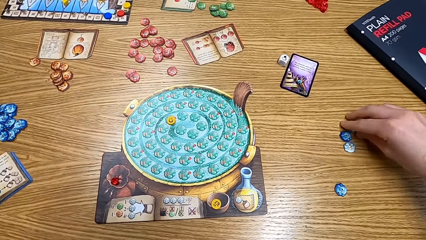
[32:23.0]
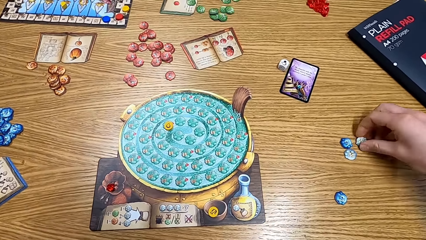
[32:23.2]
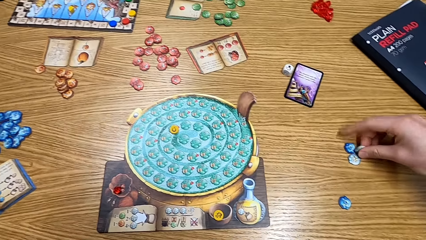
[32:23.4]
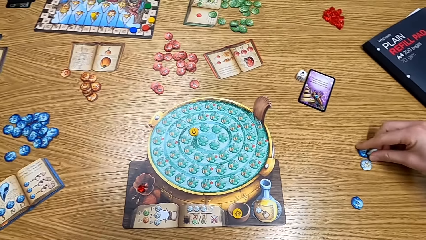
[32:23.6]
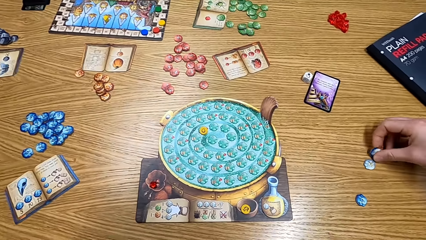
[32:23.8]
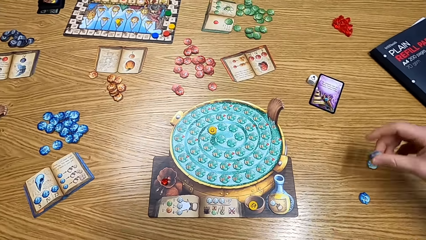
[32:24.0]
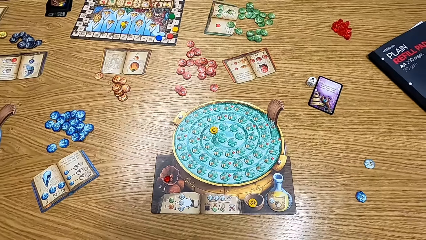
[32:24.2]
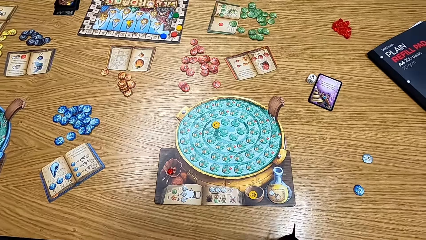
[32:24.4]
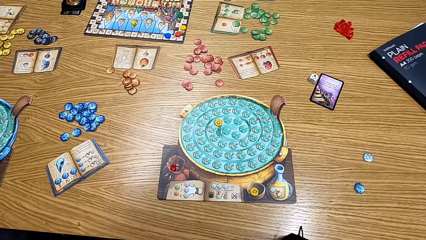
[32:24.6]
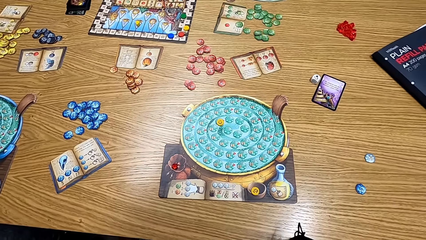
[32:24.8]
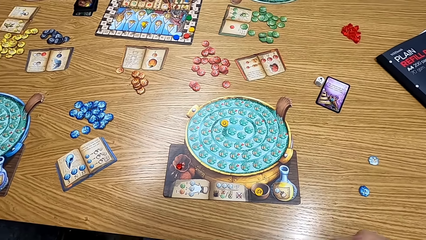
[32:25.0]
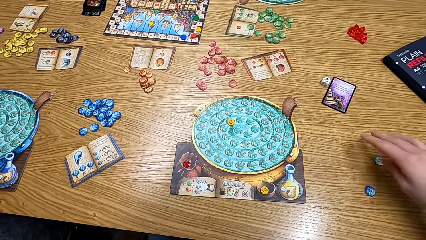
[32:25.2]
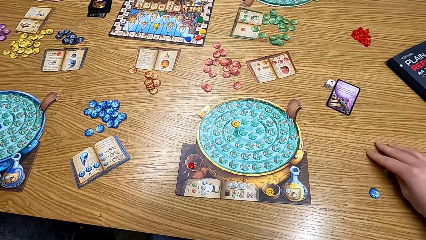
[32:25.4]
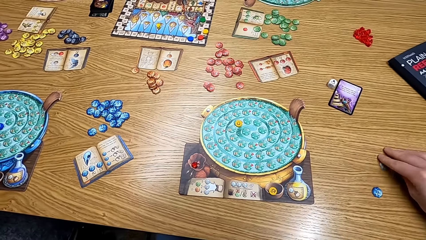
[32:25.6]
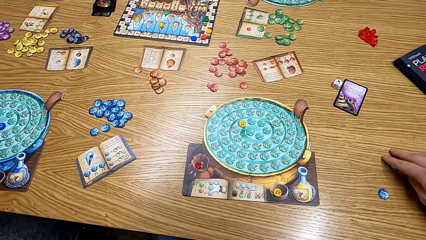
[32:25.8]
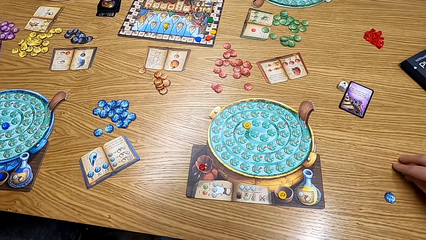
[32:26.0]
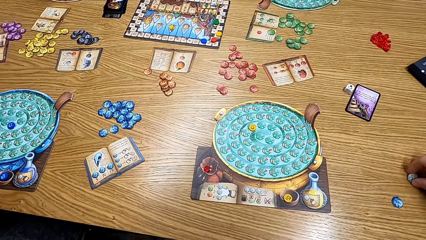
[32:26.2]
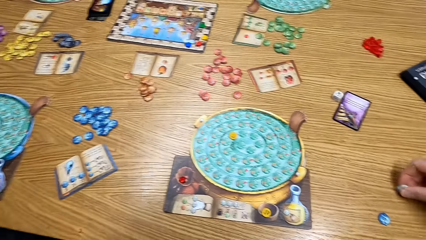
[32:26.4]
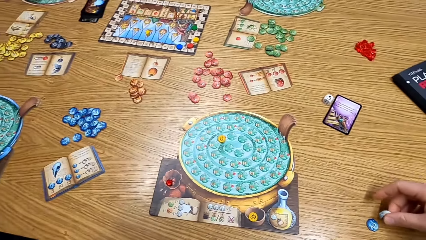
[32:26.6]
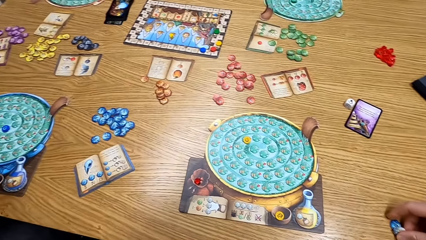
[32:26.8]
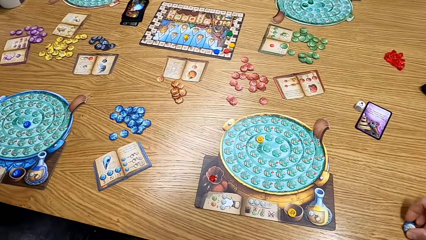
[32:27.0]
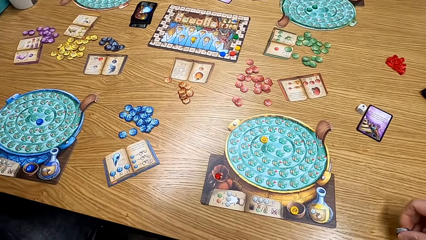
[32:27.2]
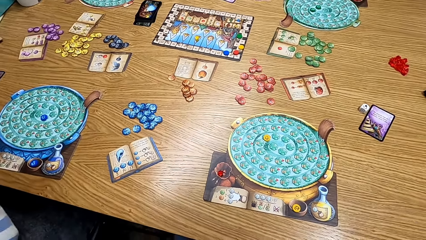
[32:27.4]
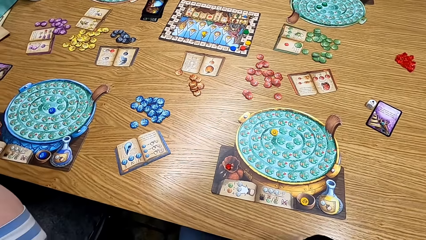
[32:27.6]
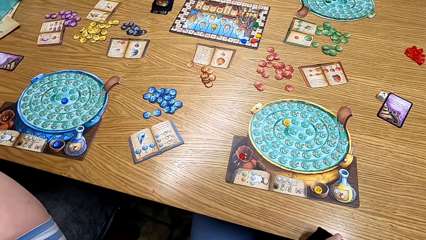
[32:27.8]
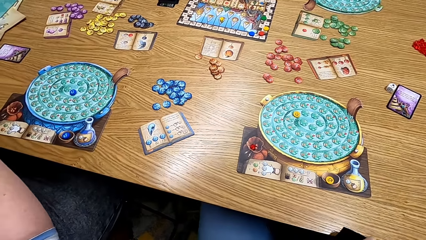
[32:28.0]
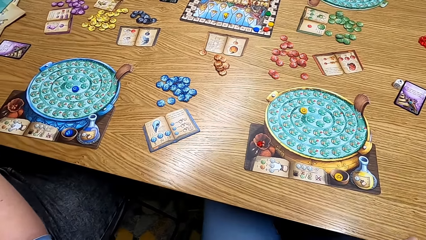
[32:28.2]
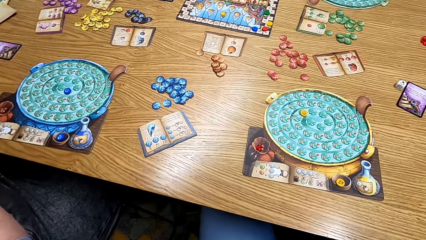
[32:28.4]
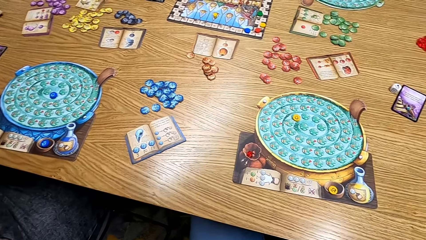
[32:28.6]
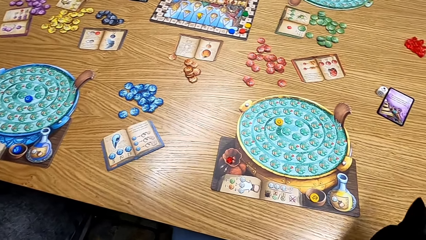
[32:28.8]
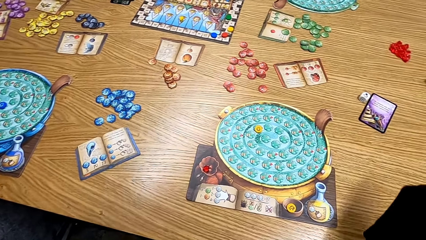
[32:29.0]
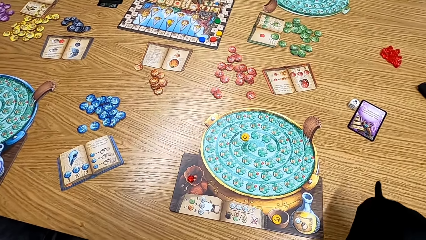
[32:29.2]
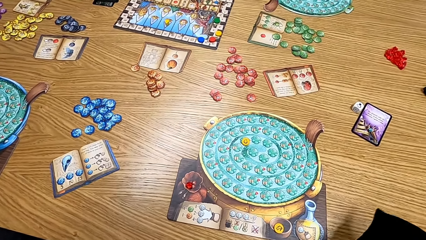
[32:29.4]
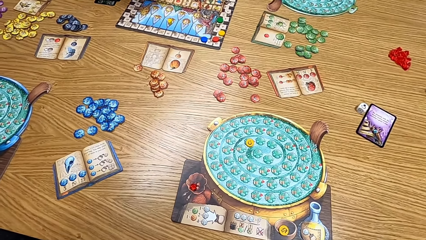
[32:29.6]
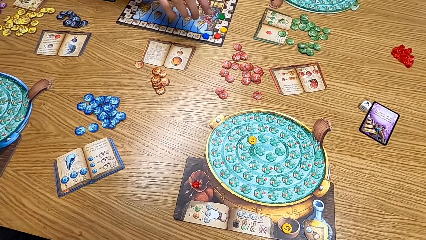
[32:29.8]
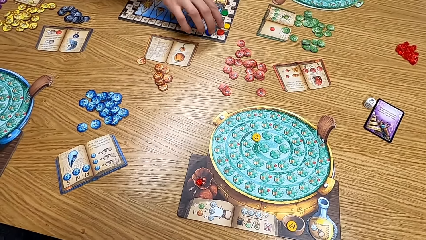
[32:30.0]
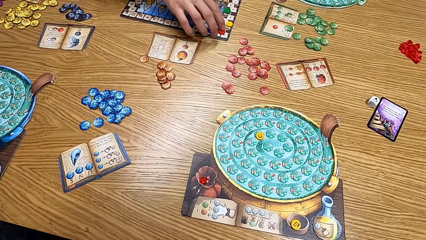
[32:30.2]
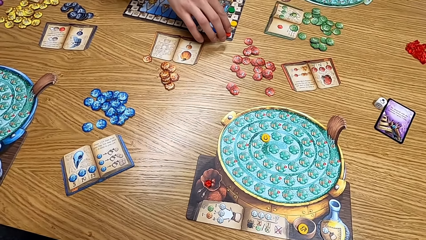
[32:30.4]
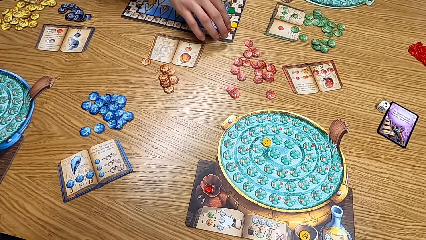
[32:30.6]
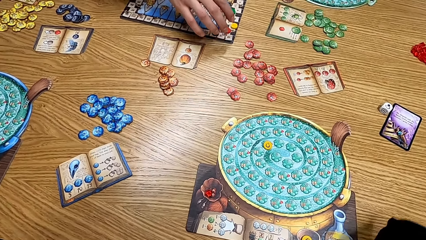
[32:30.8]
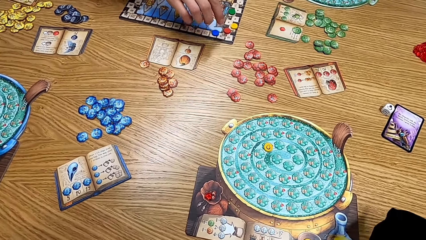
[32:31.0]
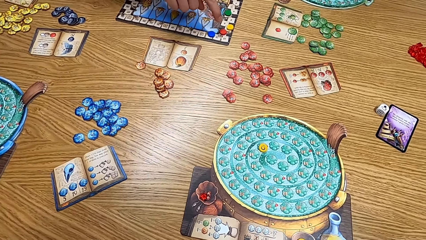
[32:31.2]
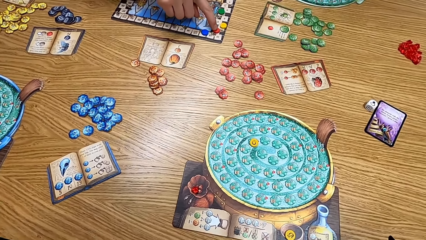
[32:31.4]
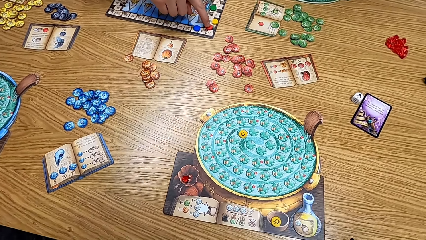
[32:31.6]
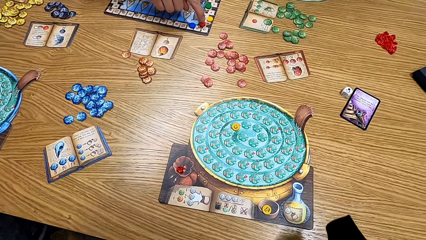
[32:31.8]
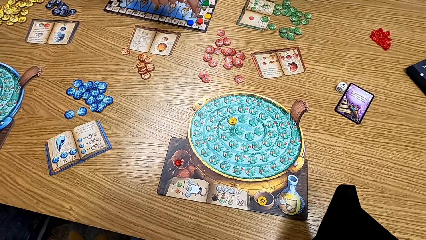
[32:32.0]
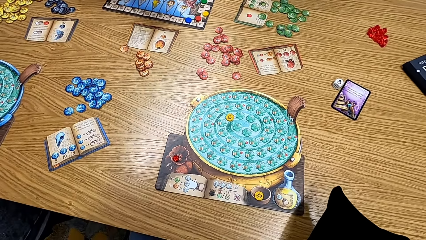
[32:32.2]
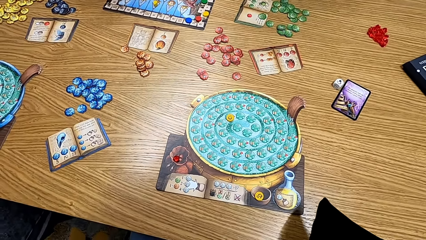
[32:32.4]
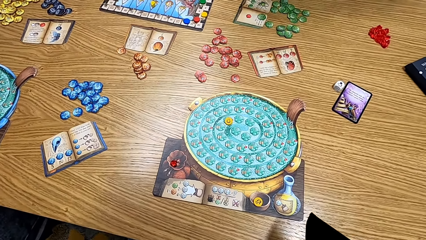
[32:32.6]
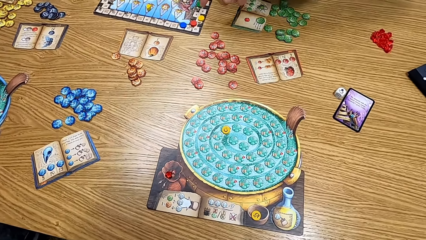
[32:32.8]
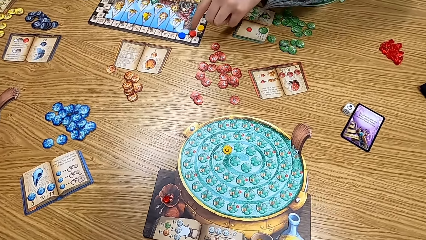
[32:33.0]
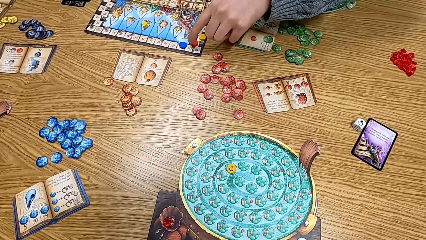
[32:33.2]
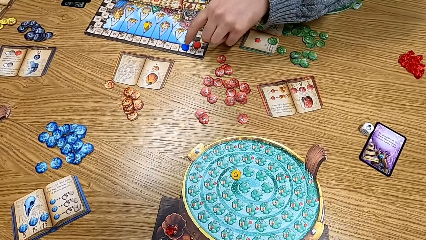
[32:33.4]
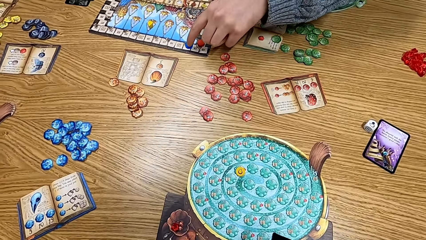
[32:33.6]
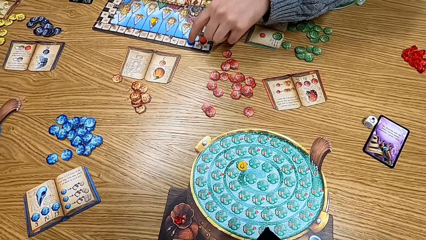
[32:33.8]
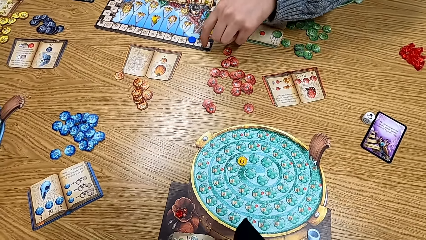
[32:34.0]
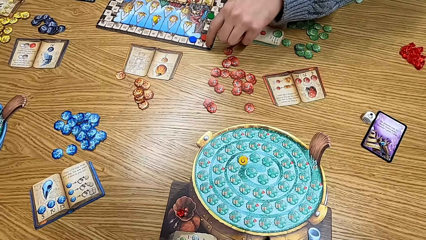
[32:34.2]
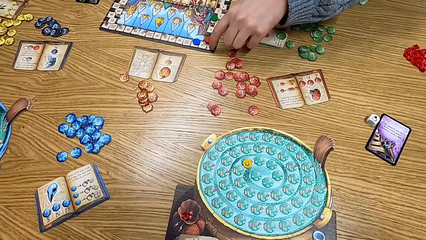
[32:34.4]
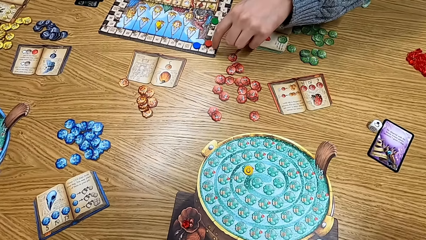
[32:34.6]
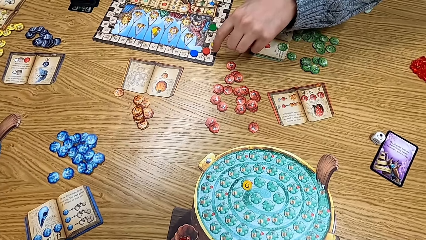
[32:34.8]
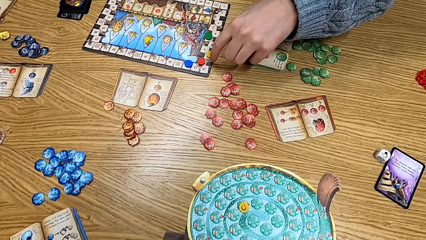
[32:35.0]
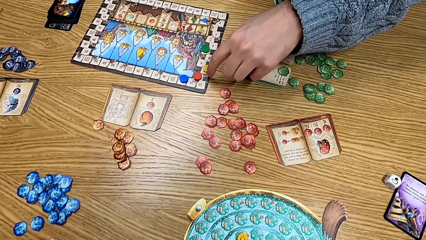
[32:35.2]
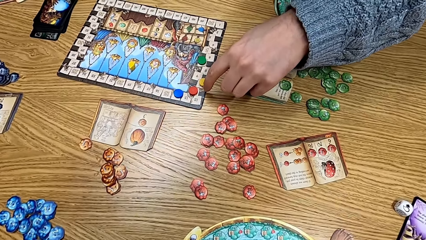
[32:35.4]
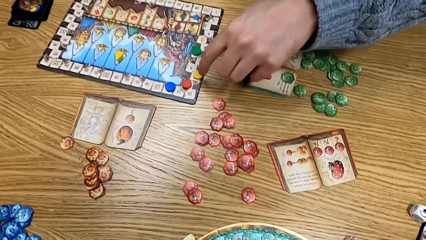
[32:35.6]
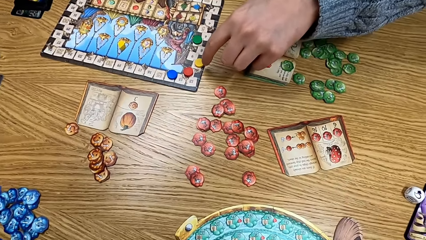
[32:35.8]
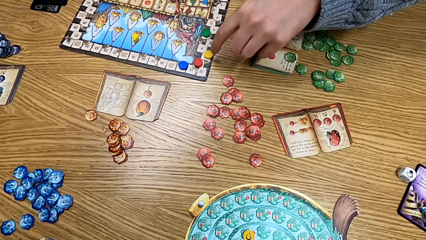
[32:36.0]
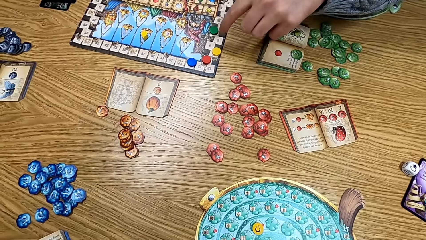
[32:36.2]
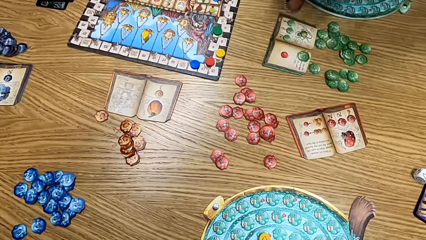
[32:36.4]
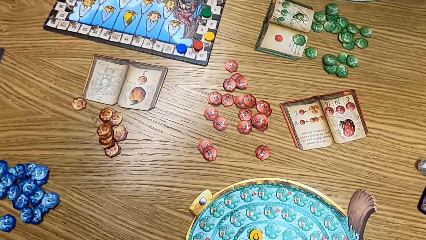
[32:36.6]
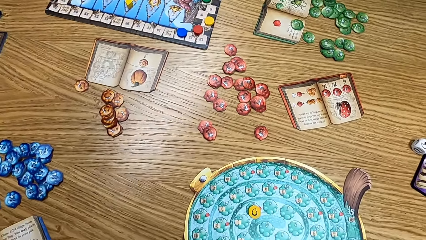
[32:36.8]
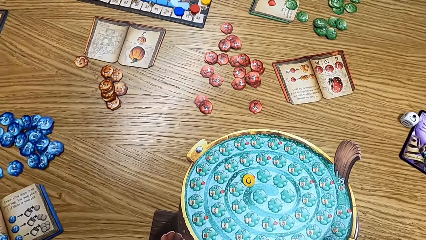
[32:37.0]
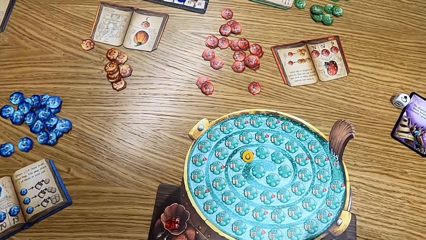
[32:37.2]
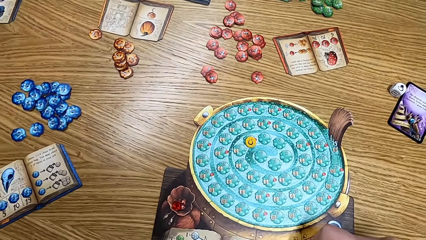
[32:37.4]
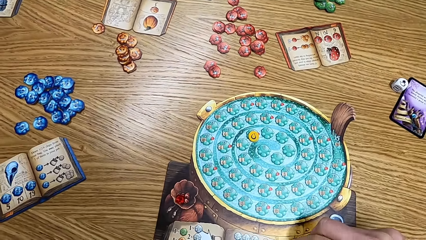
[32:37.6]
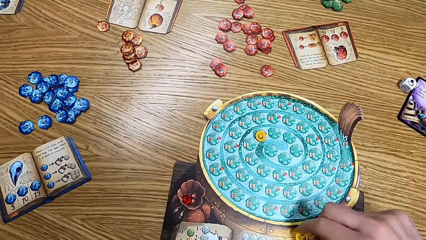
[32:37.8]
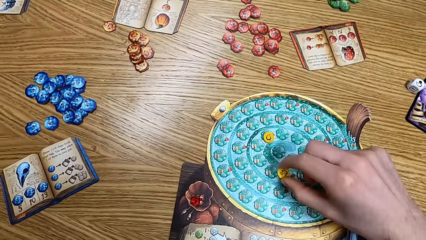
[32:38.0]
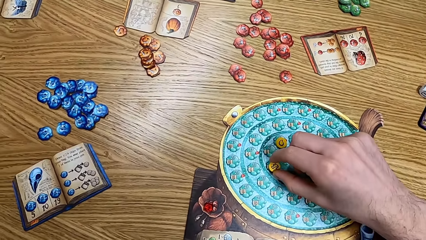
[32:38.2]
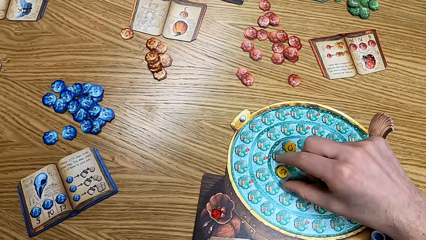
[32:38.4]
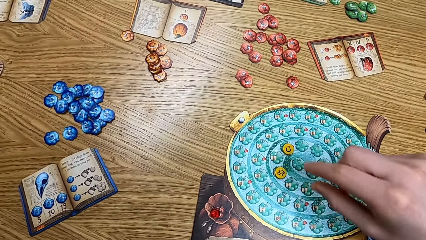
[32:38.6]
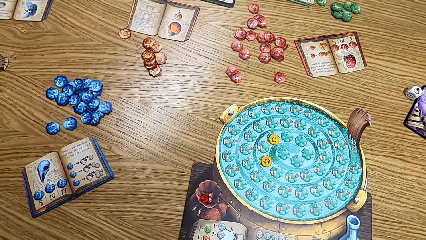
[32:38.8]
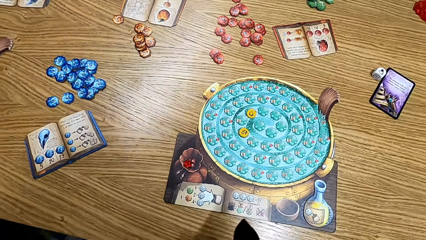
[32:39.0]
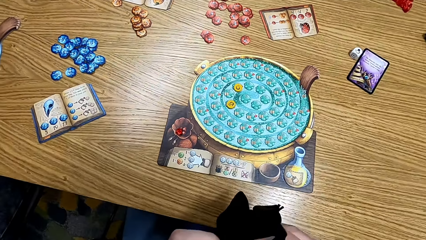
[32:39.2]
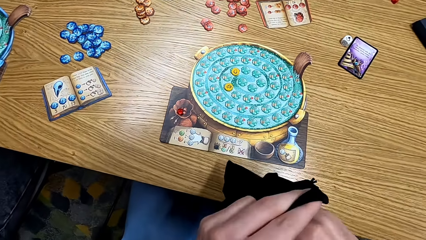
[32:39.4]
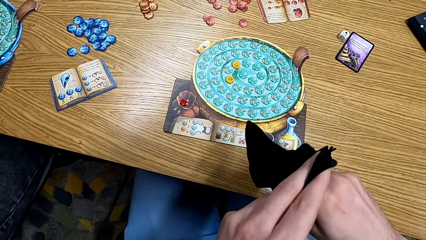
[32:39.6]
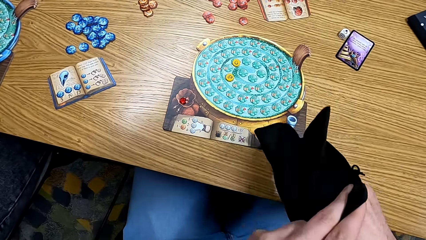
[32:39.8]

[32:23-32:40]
The camera wearer puts the tokens or cards on the bag. They remove the tokens from the table and put the cards in the black bag. They remove the tokens from the table and put the cards in the black bag. They shake the bag. A man plays the board game. A lady points at the board game. The camera wearer looks at the table. They put the card on the table and play the board game.
